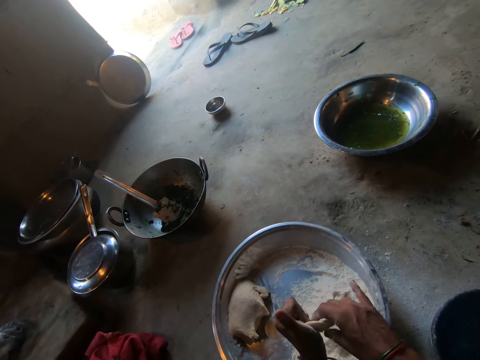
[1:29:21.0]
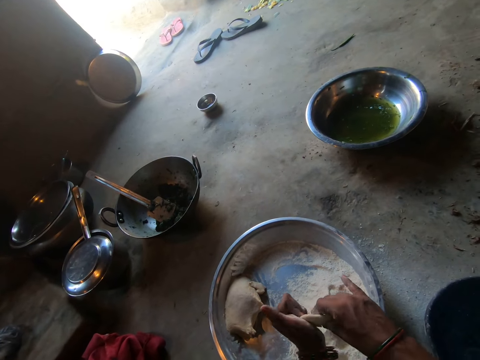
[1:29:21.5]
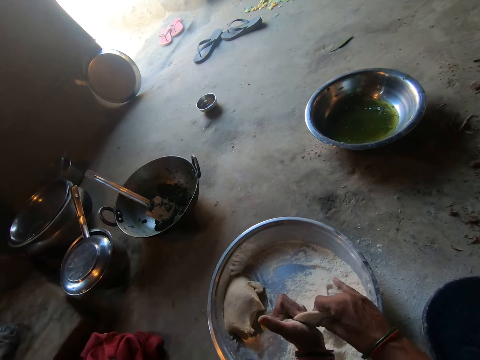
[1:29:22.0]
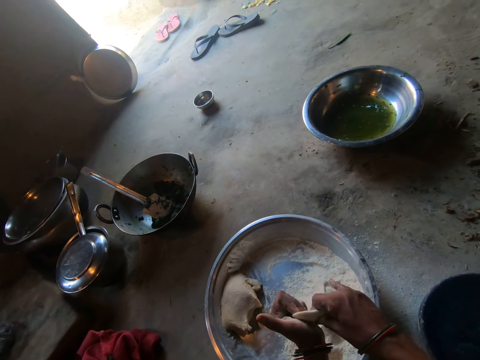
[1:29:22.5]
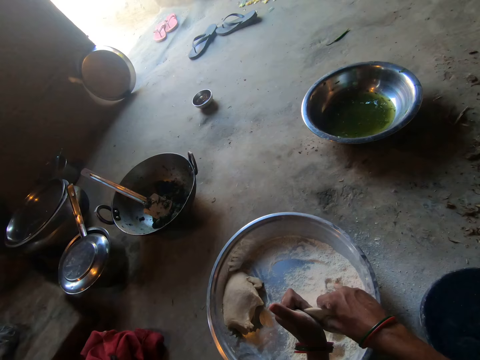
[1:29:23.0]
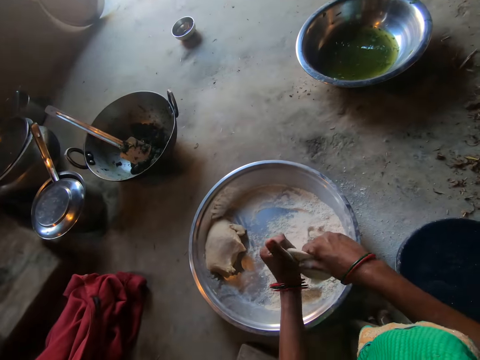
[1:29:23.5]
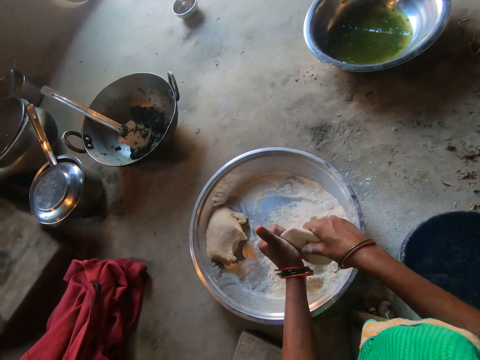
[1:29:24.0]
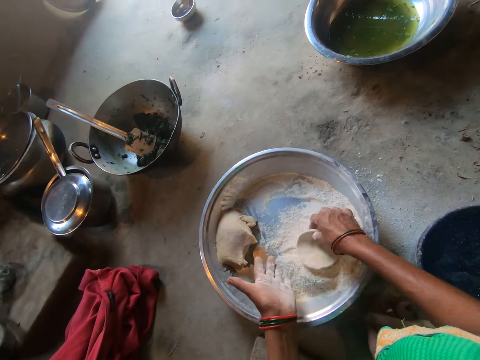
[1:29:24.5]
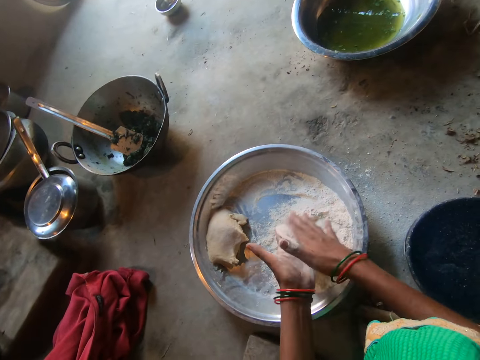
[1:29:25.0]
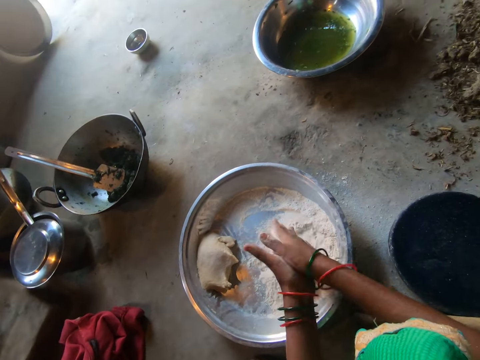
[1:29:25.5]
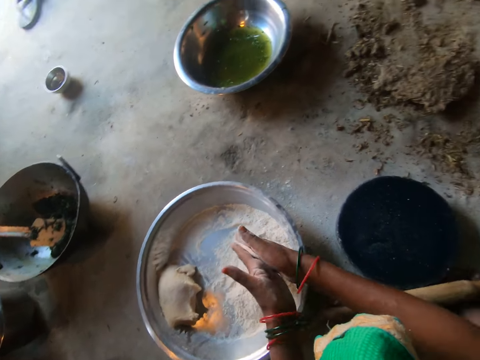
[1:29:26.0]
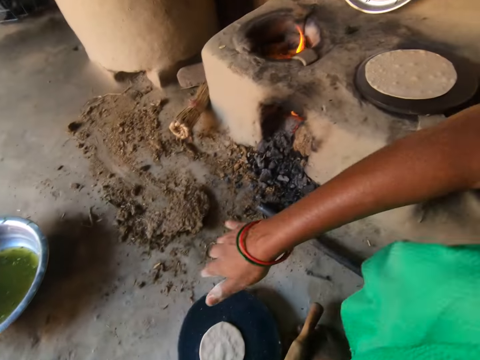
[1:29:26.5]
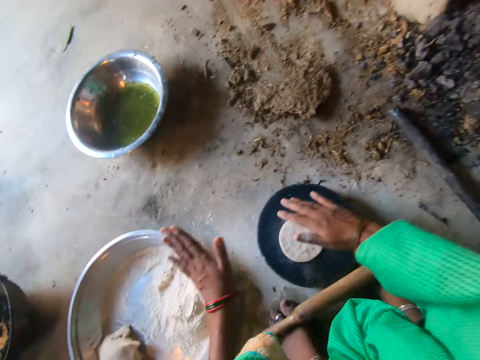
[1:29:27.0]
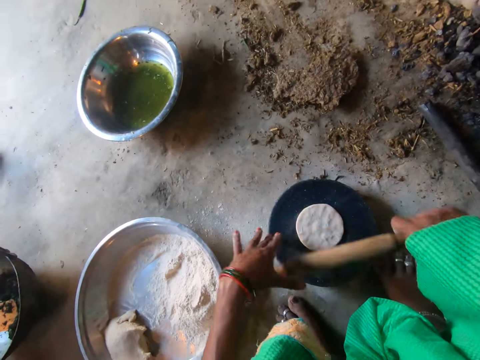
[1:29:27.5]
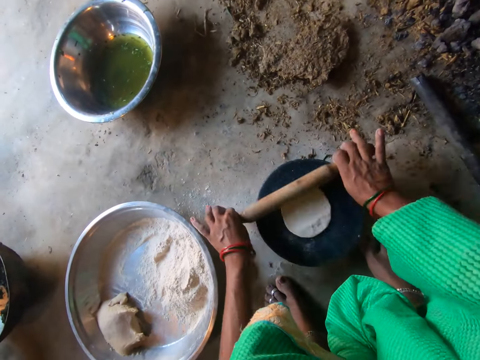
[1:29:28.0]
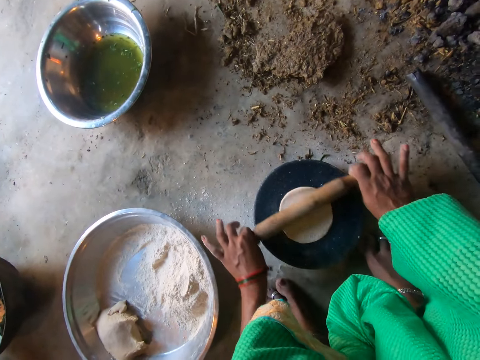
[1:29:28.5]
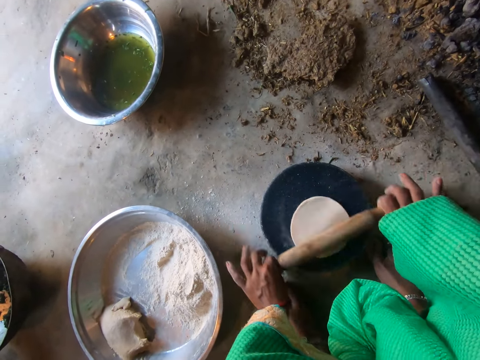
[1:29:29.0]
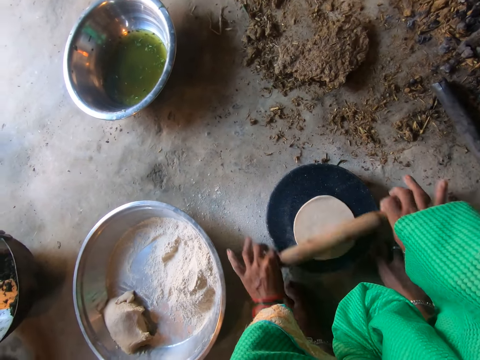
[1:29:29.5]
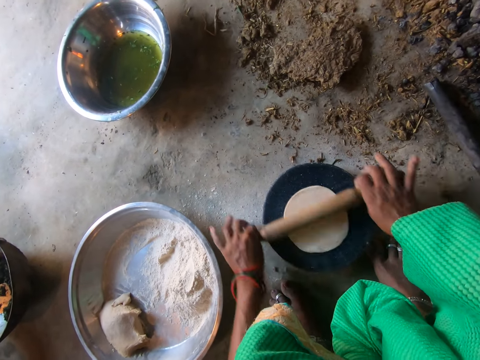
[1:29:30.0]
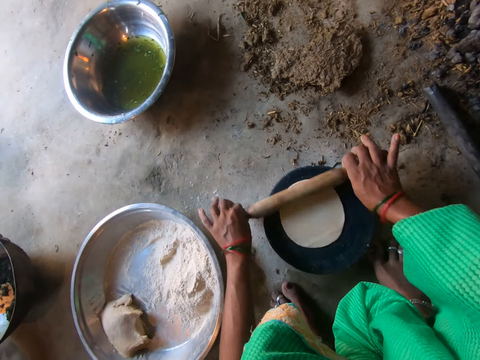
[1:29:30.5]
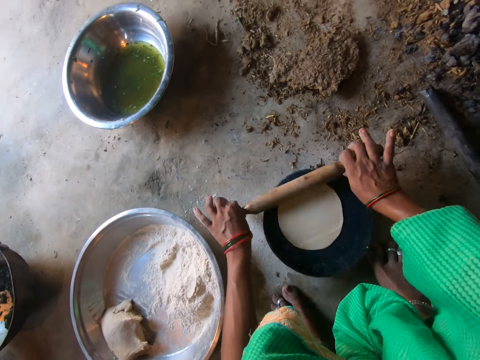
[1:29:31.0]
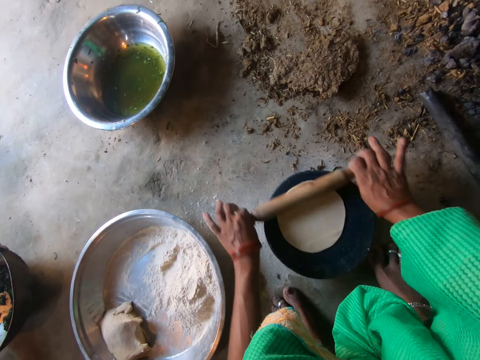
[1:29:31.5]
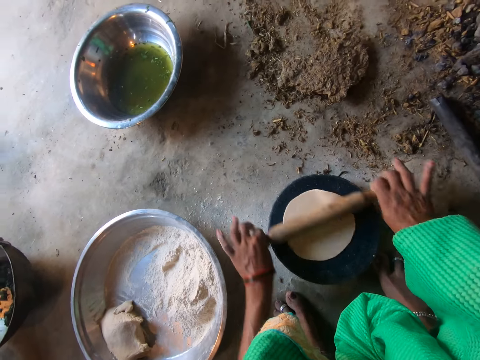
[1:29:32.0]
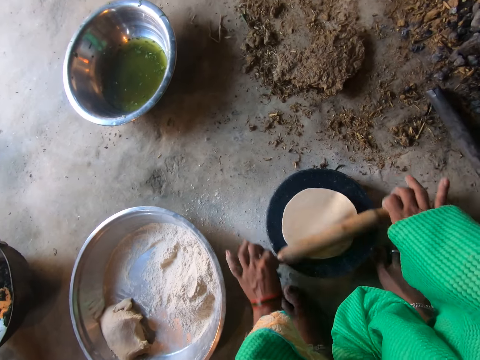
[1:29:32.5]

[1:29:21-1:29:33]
The camera wearer drops the kneaded dough on the plate with both hands. She grabs the rolling pin with both hands. She rolls the dough with the rolling pin with both hands.

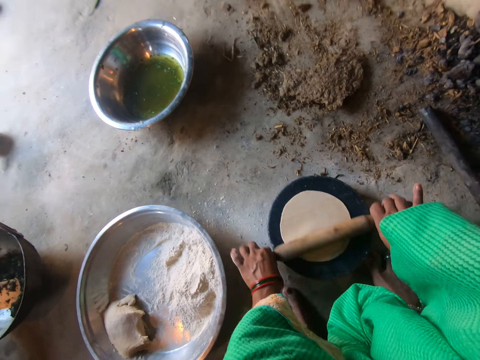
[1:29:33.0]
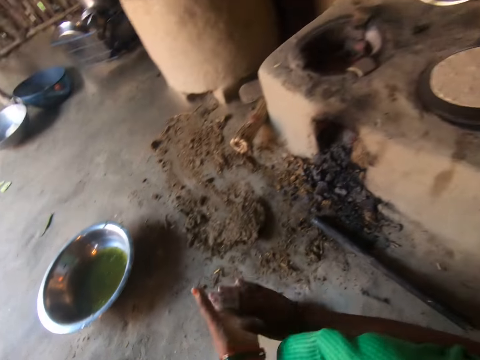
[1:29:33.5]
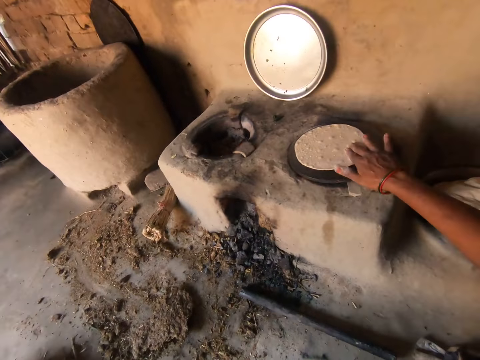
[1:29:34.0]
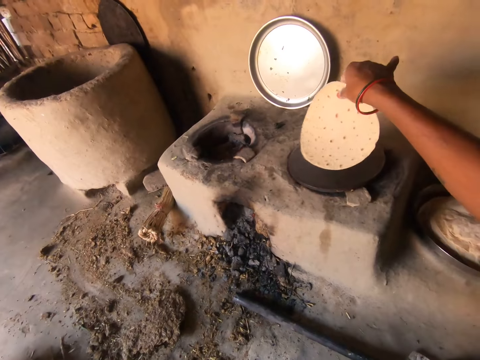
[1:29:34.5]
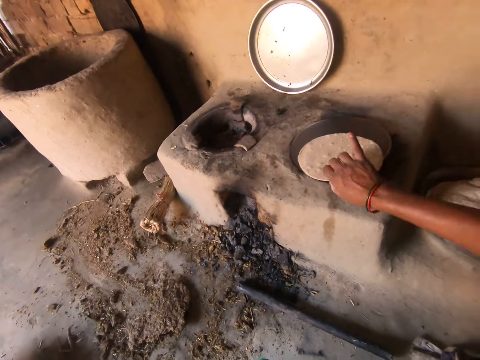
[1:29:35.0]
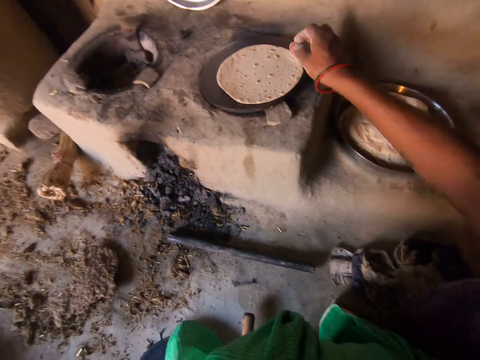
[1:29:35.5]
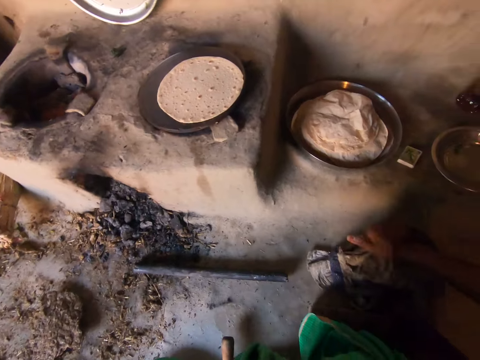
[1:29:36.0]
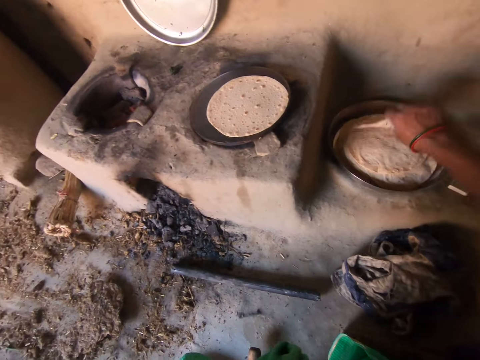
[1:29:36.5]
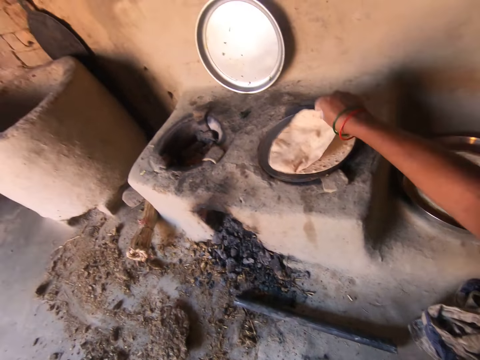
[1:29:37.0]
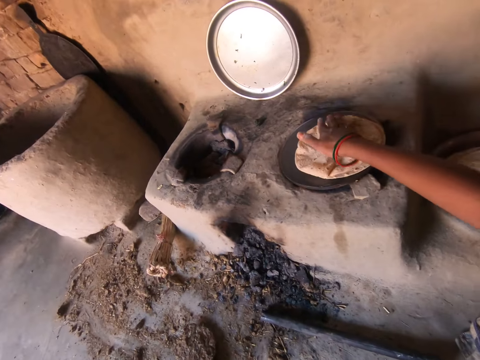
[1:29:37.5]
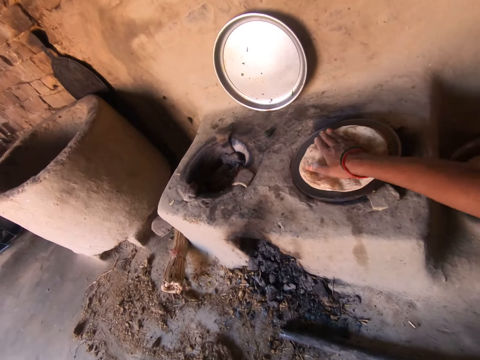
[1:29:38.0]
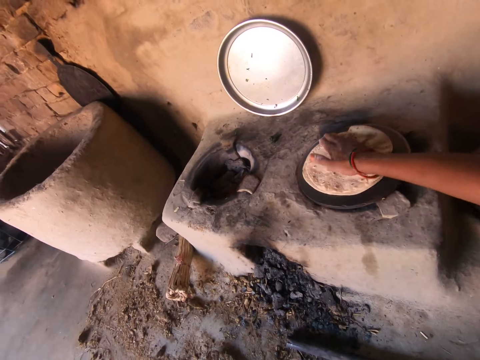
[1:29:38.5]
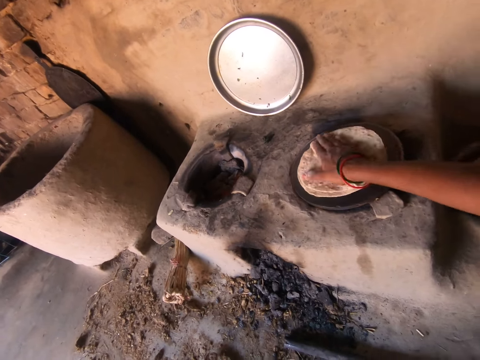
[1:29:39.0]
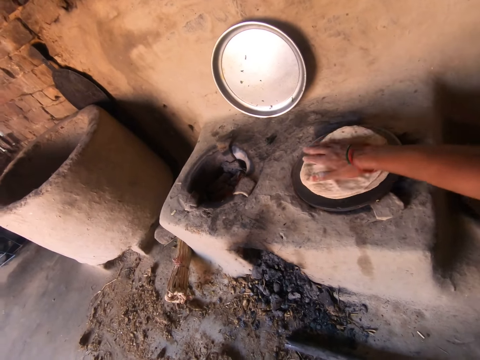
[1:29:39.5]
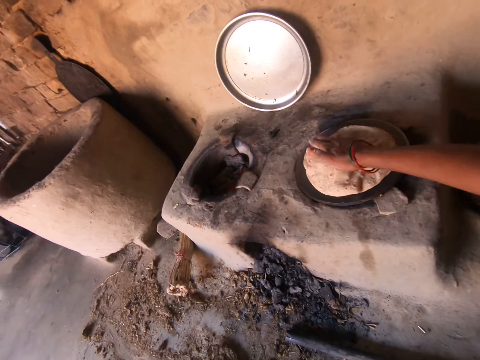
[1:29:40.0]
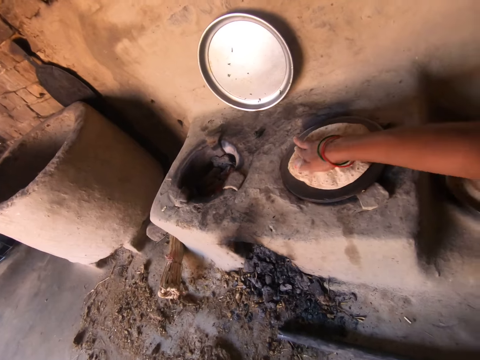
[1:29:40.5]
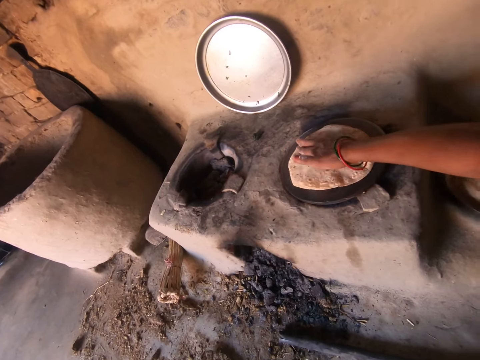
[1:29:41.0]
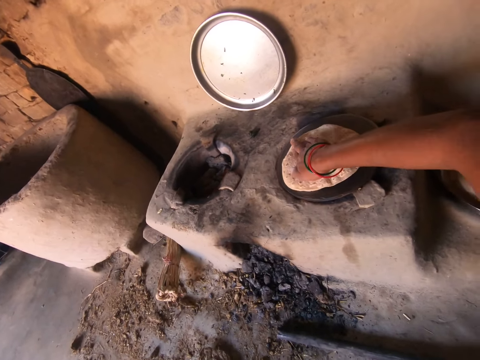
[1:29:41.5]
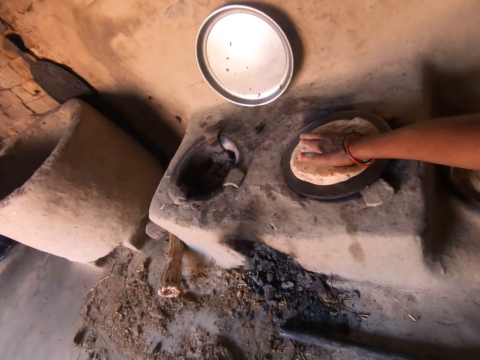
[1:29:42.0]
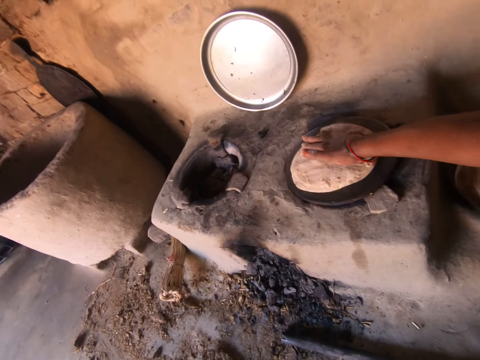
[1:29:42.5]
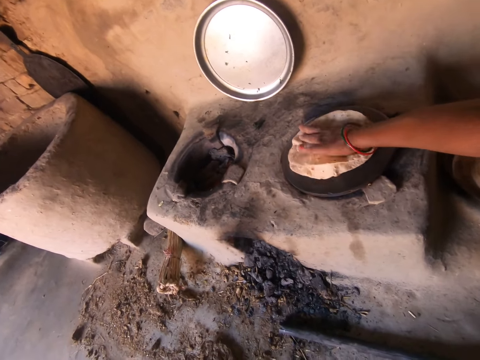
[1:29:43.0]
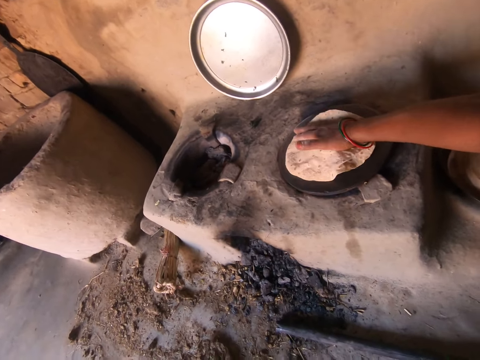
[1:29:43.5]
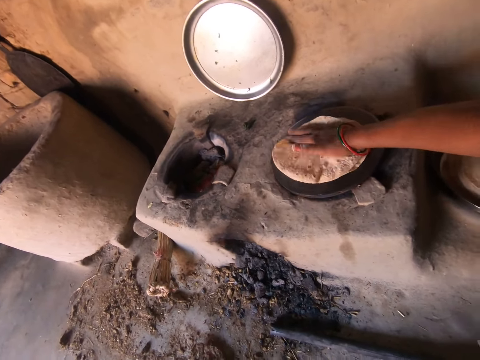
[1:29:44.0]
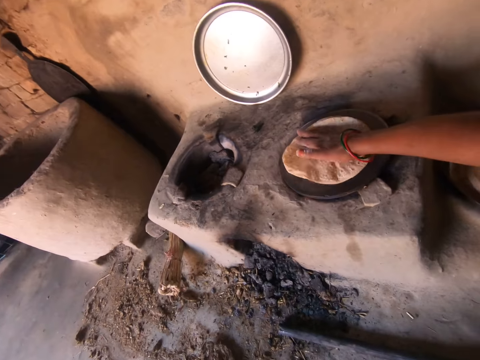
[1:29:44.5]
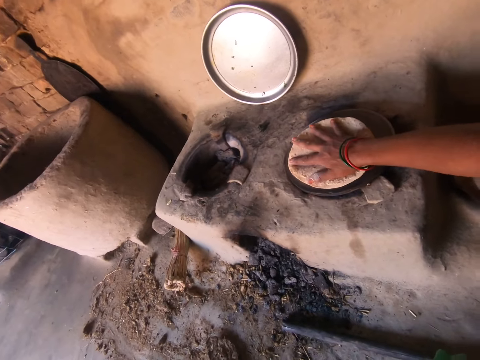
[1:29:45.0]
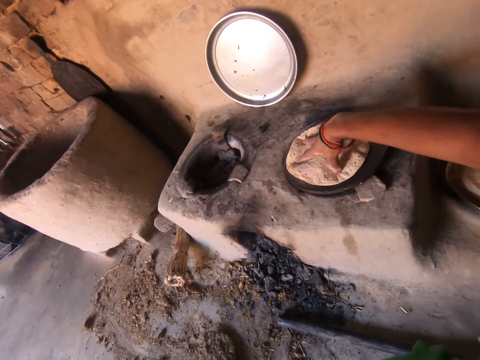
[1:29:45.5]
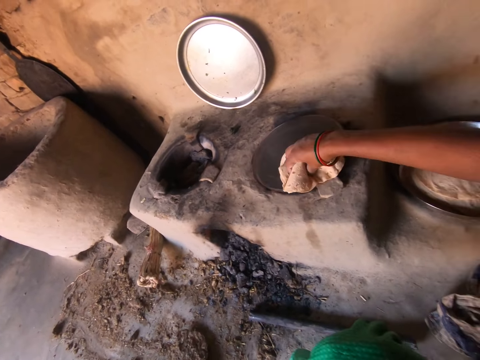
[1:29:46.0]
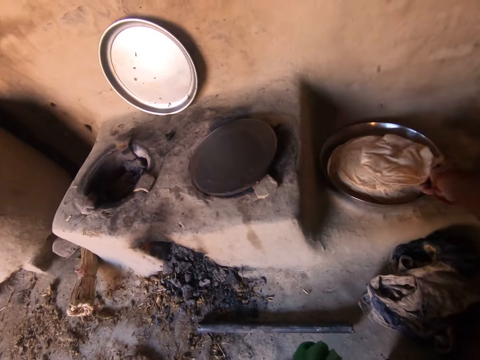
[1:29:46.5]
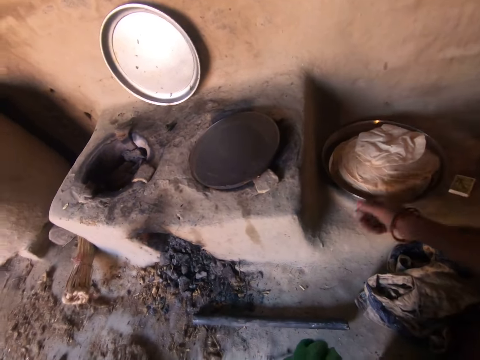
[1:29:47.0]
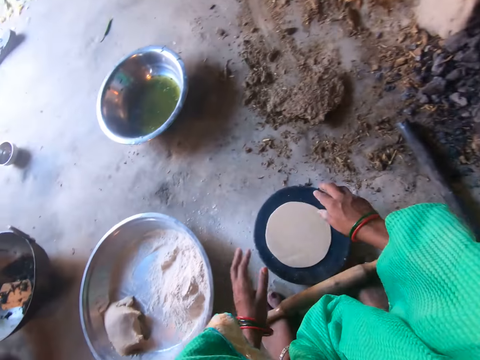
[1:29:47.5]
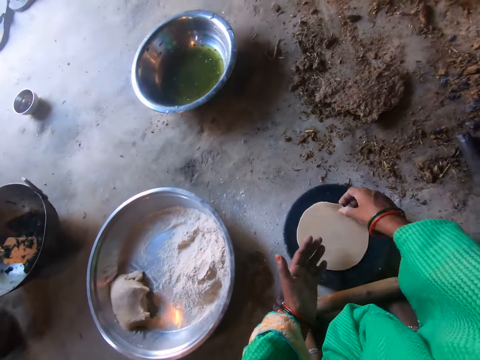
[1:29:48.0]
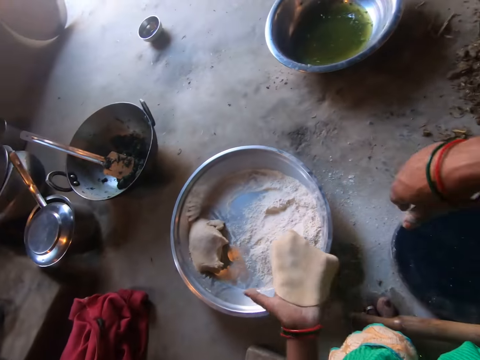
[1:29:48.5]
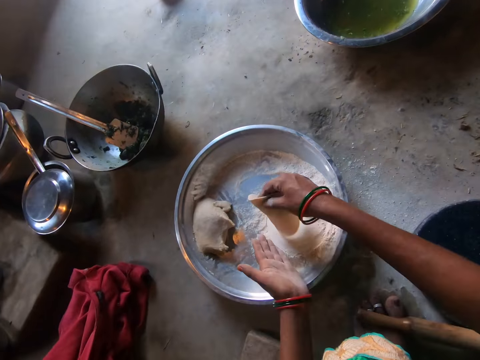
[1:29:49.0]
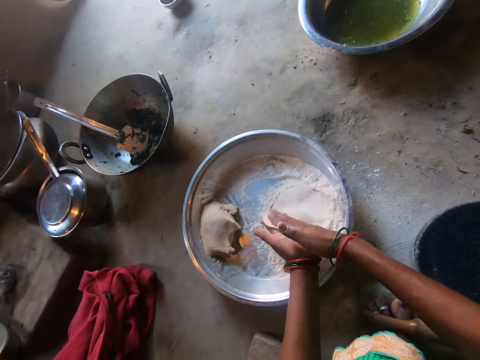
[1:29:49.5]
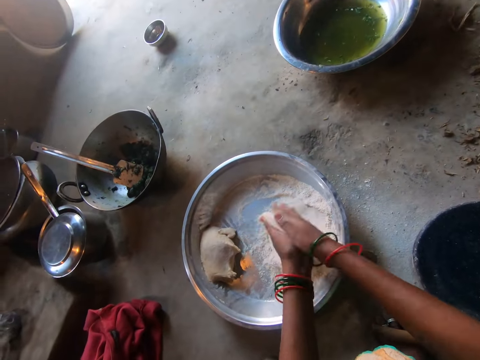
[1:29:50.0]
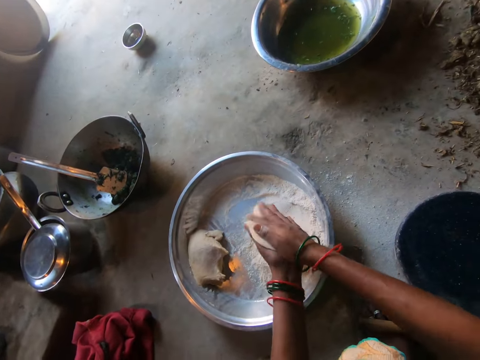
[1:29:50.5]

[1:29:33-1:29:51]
The camera wearer dusts both hands. She picks up the dough from the hot plate with her right hand. She turns over the dough with her right hand. She wipes her right hand on a rag on the floor. She picks up a chapati from the tray with her right hand. She places the chapati on top of the dough on the hot plate with her right hand. She rotates the chapati and dough on the hot plate with her right hand. She picks up the chapati and dough from the hot plate with her right hand. She drops the chapati into the tray. She picks up the dough on the plate with her right hand. She transfers the dough to her left hand. She puts flour on the dough. She kneads the dough with both hands.
